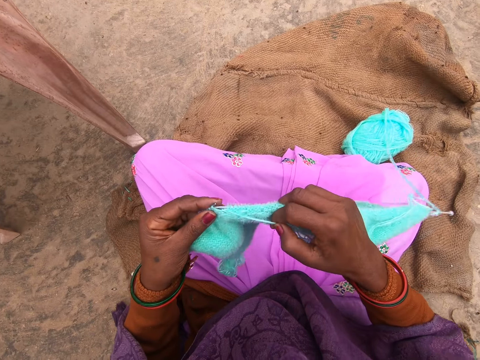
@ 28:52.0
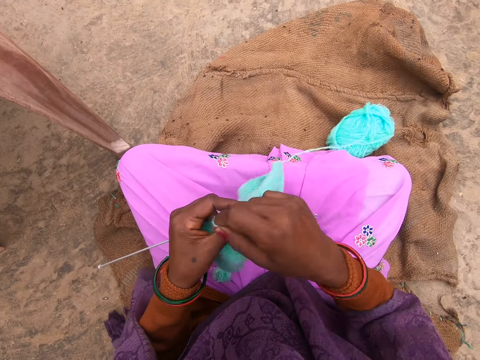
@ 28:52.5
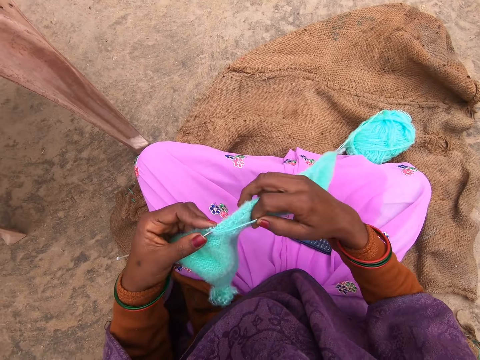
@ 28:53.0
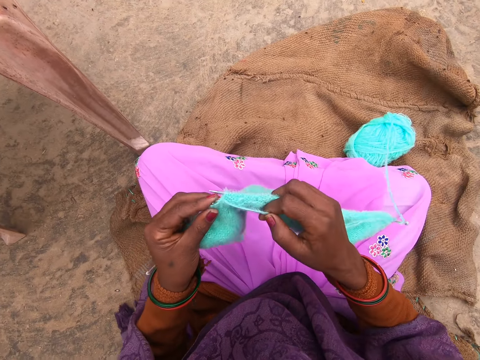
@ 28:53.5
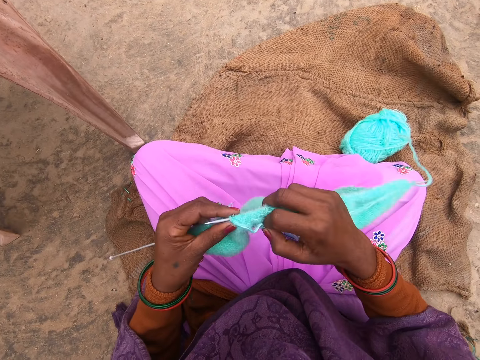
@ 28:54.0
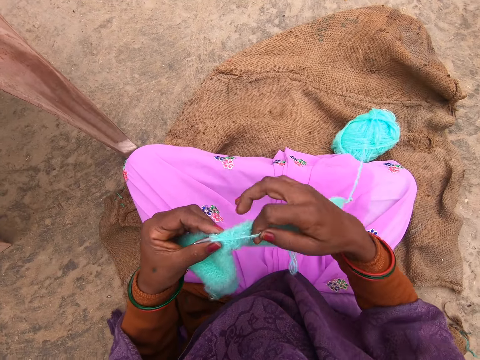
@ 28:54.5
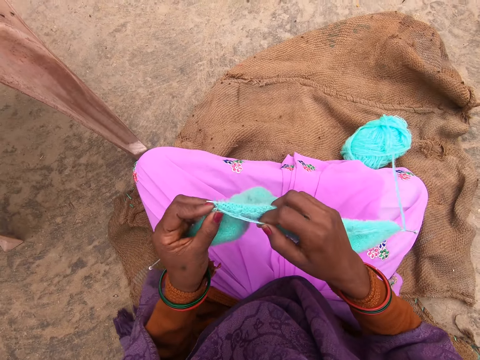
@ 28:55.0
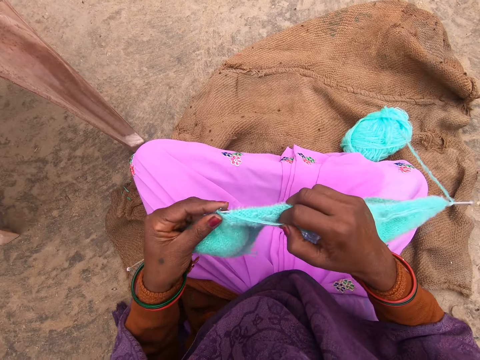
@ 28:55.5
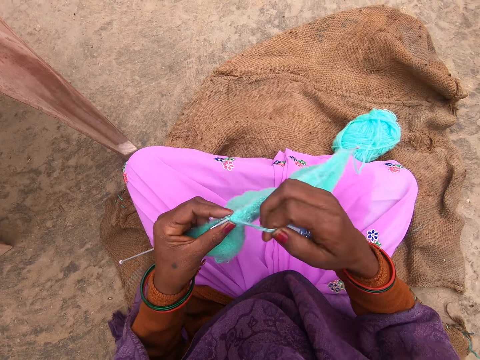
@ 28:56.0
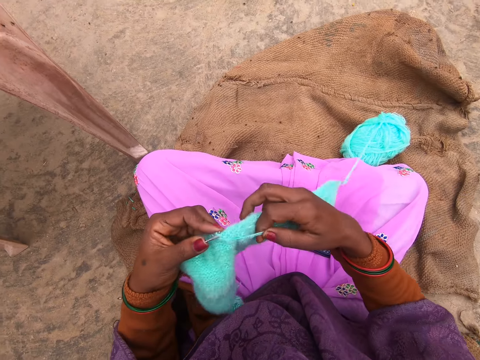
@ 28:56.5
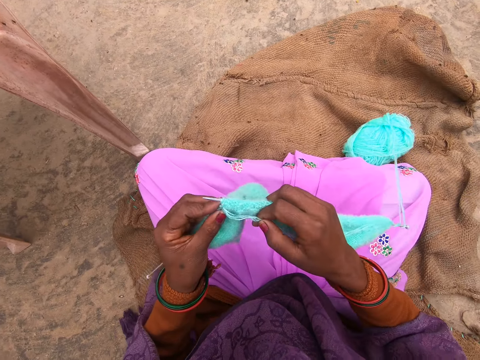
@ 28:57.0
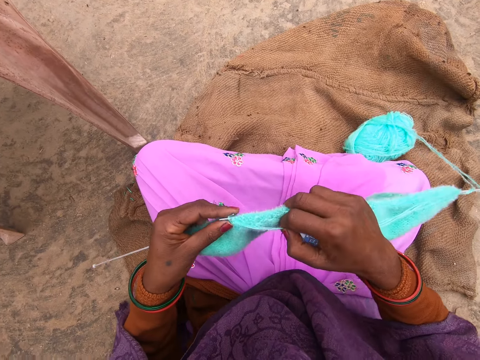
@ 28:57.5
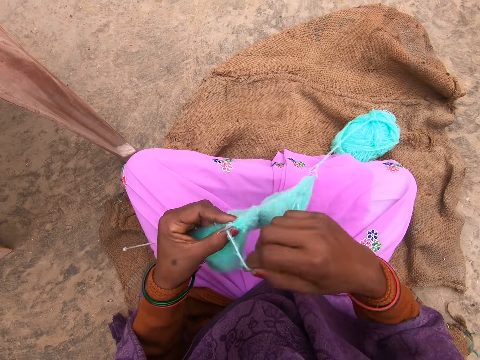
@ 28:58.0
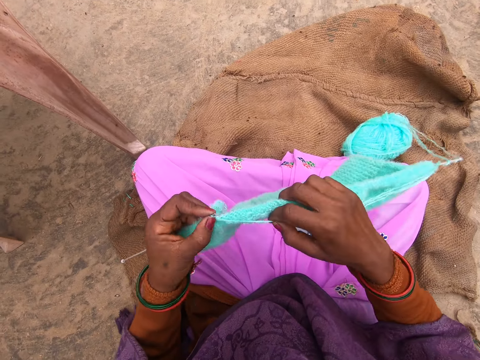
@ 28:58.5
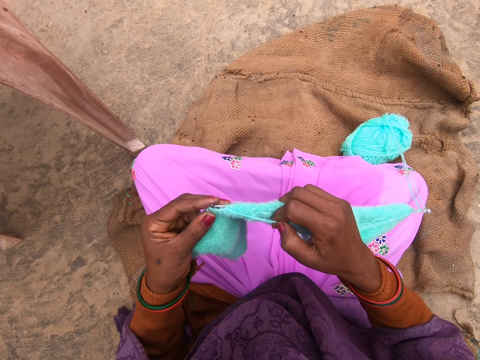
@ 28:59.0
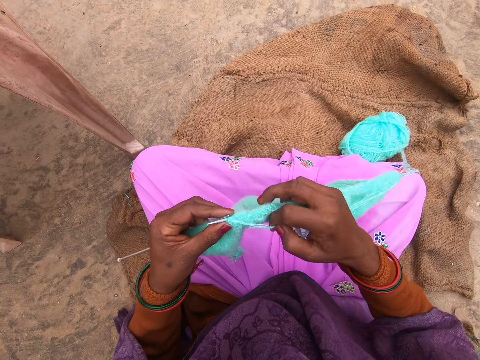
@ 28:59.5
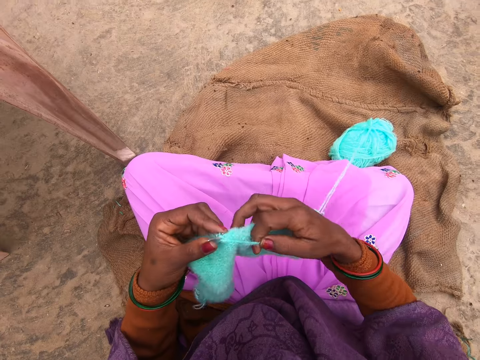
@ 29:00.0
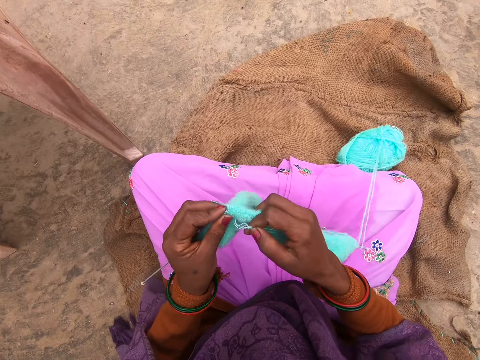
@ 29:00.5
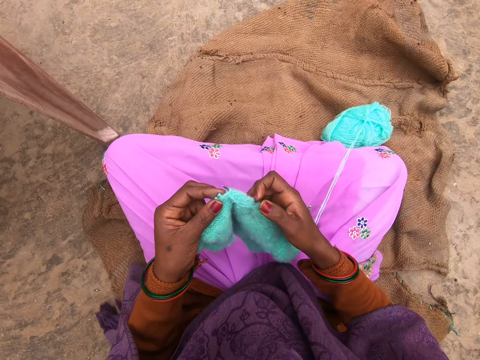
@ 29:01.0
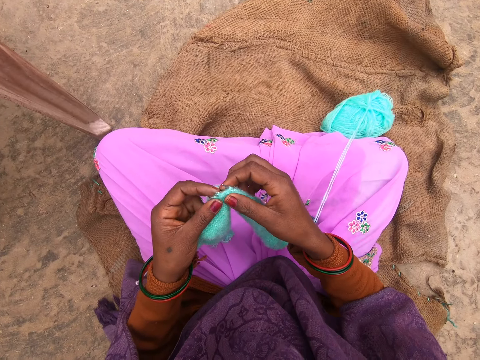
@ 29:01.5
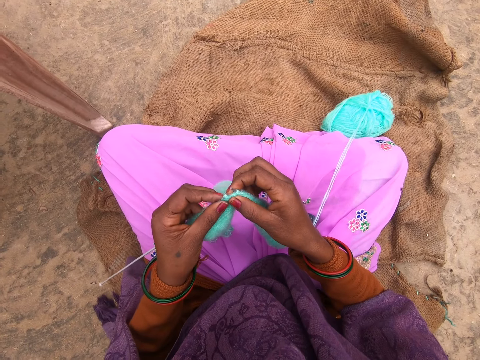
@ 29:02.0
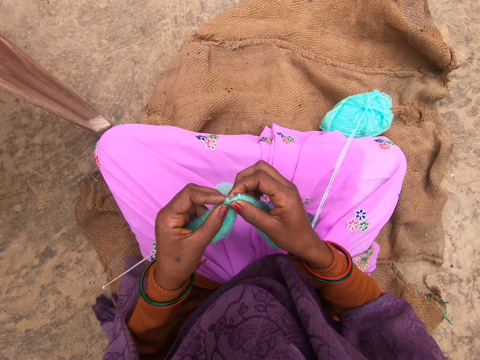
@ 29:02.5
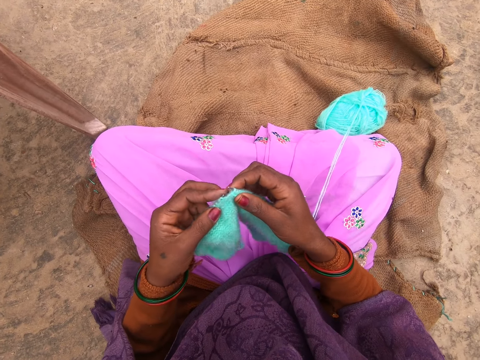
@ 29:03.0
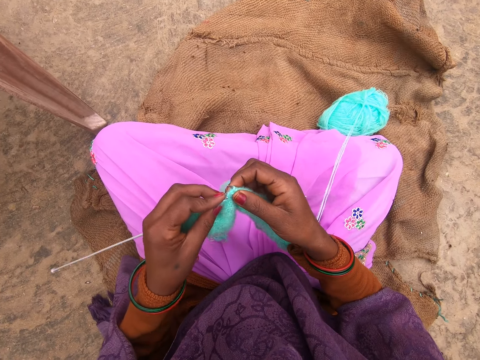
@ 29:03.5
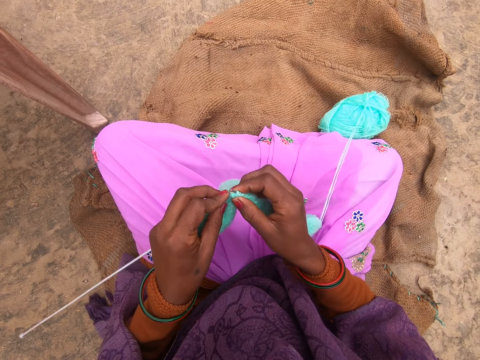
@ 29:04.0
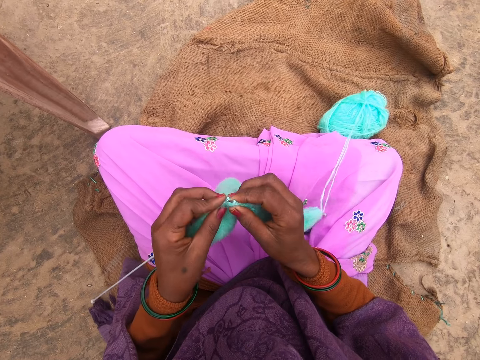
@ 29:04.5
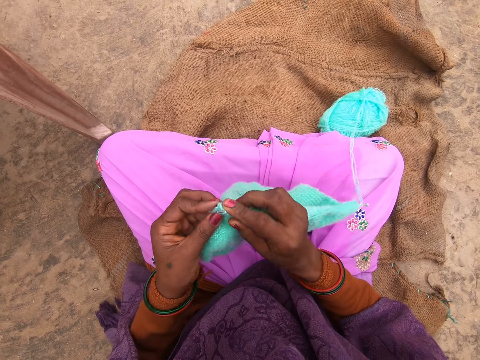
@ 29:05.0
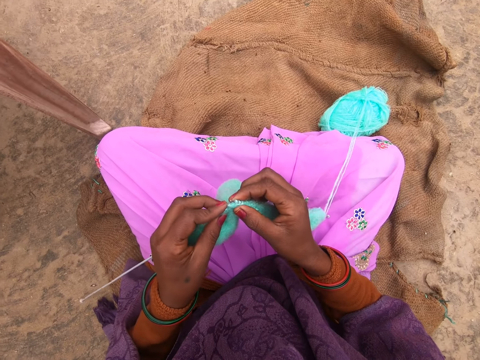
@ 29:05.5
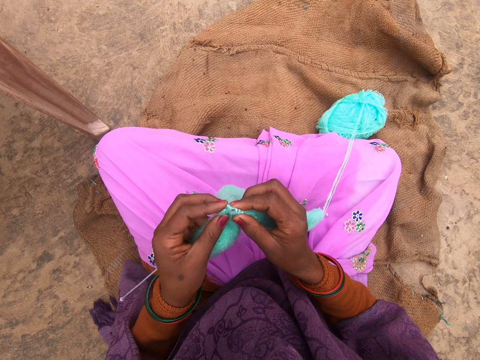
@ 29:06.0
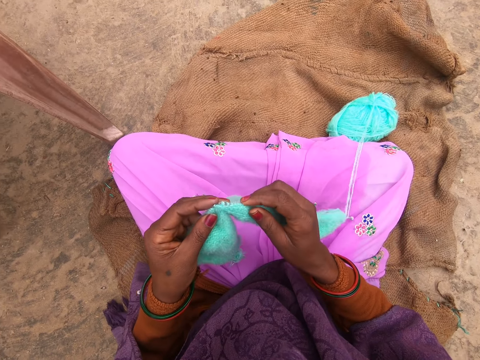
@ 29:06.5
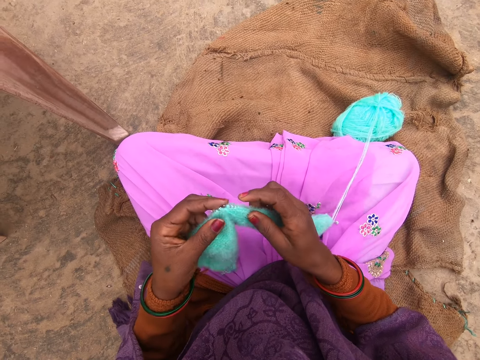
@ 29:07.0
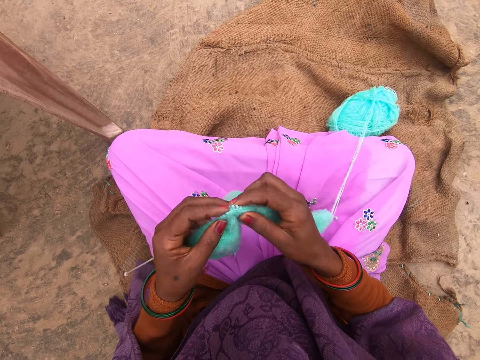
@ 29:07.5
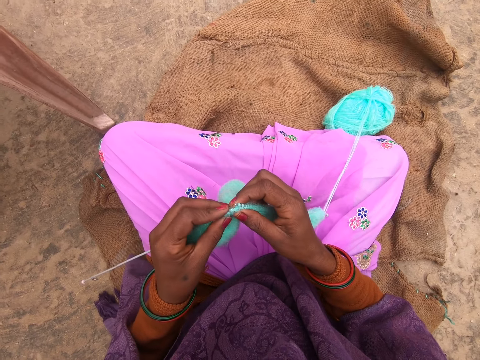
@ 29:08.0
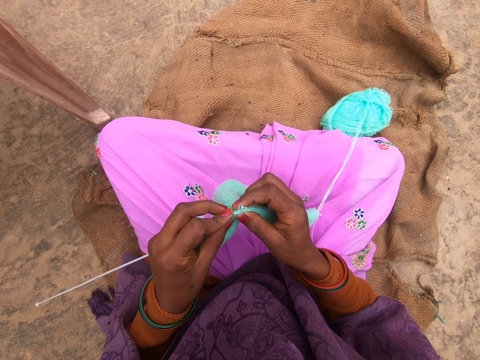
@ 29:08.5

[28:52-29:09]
The camera wearer stares at the crocheted yarn. They adjust the position of the crocheting needles.

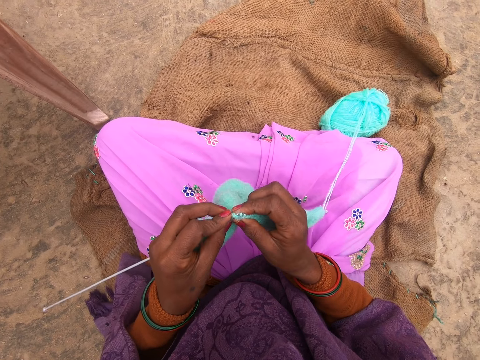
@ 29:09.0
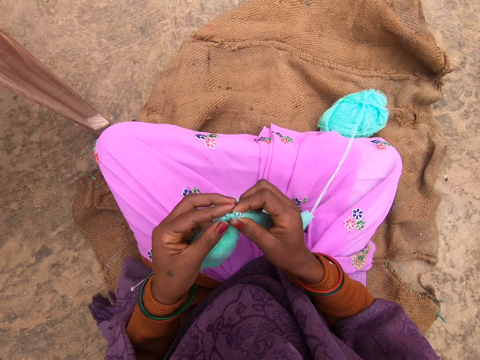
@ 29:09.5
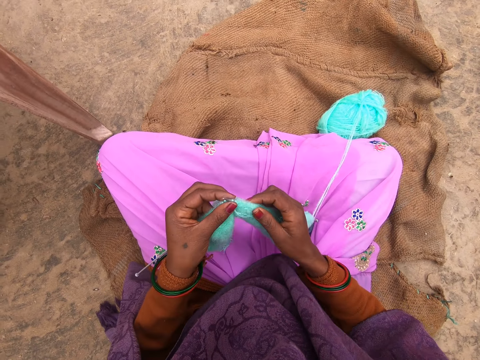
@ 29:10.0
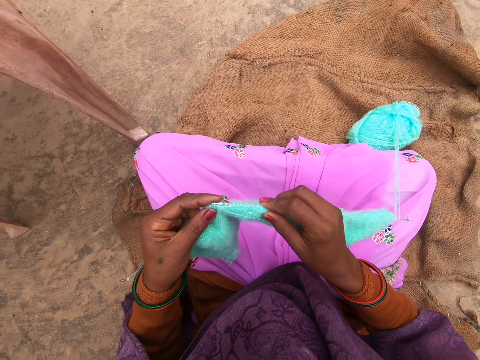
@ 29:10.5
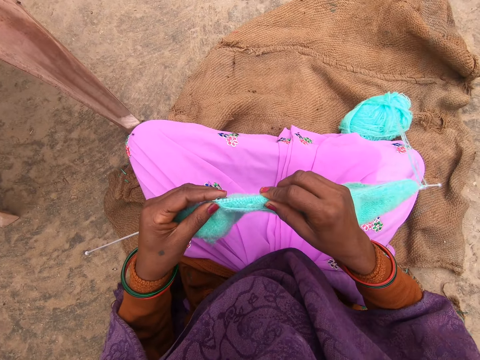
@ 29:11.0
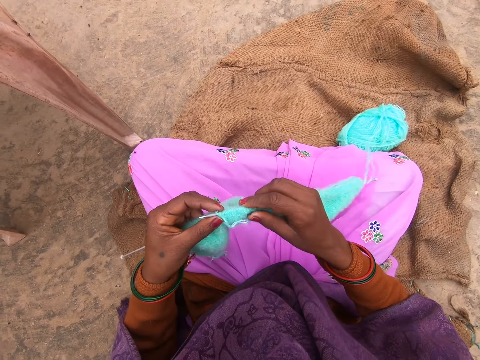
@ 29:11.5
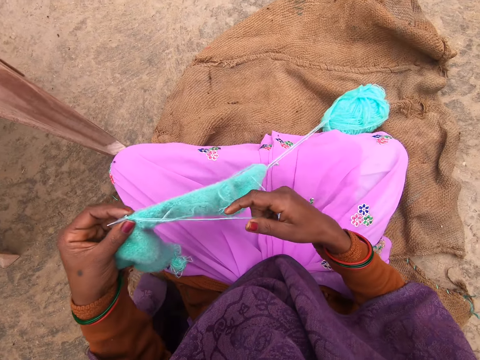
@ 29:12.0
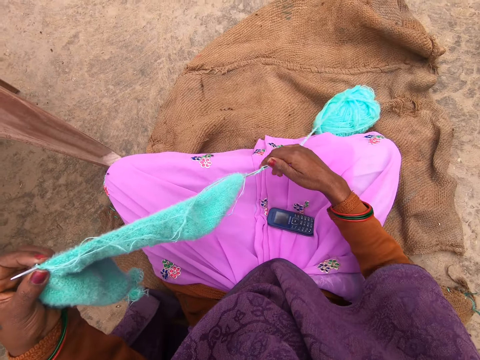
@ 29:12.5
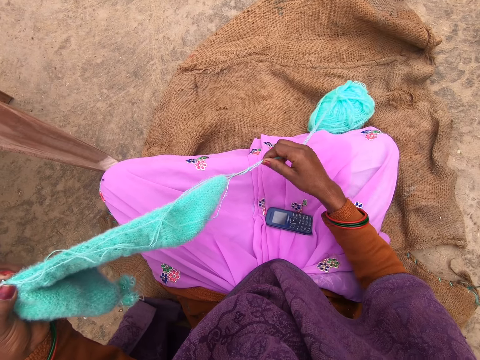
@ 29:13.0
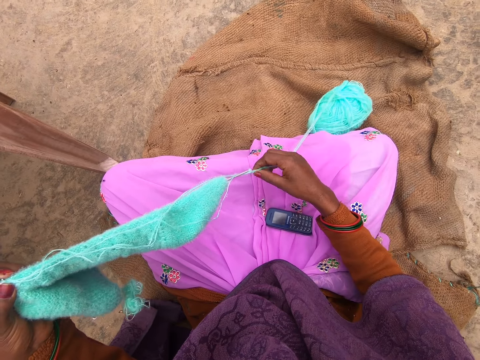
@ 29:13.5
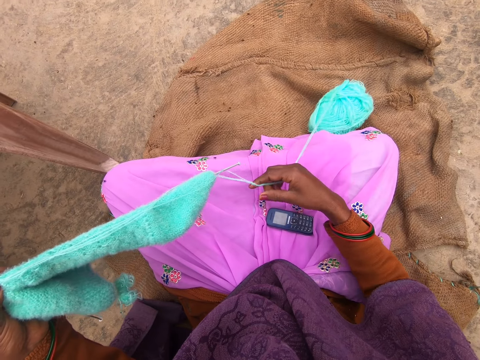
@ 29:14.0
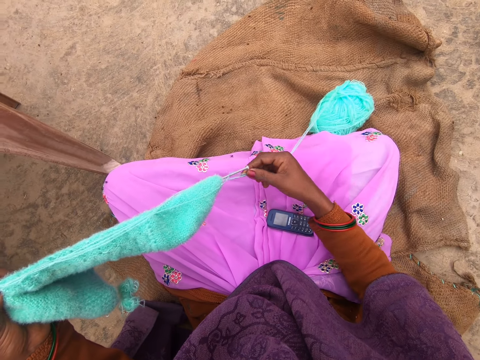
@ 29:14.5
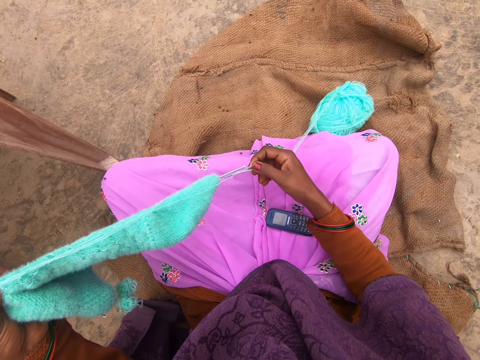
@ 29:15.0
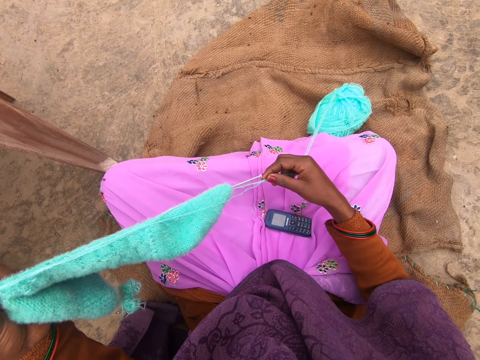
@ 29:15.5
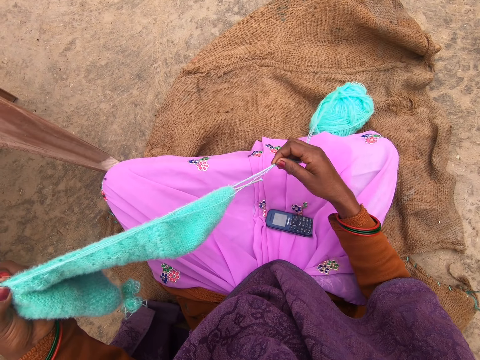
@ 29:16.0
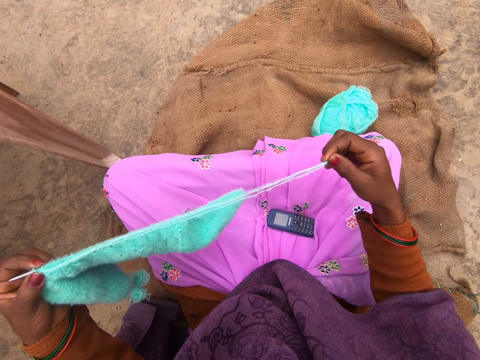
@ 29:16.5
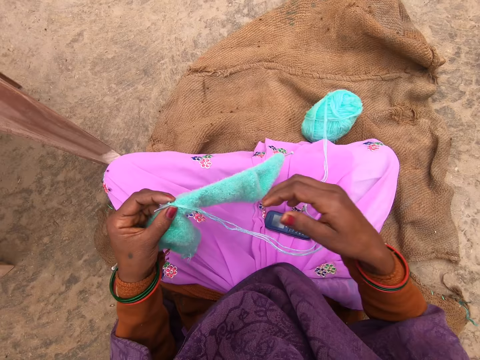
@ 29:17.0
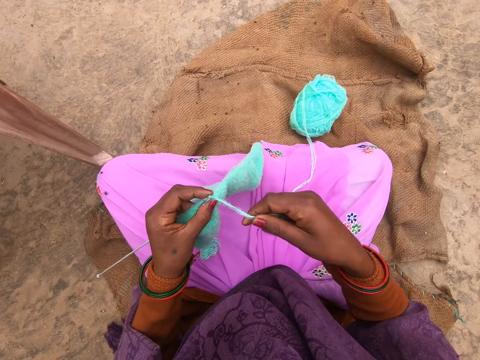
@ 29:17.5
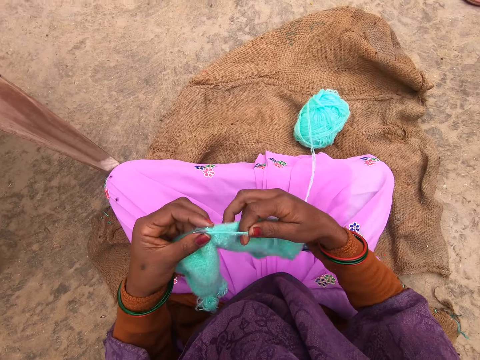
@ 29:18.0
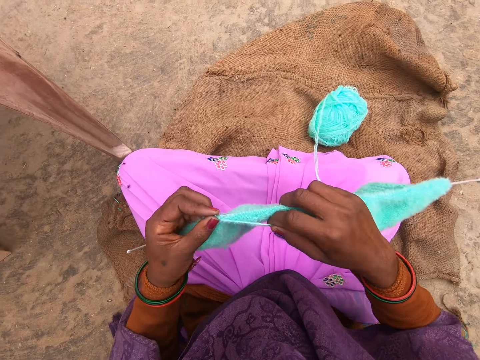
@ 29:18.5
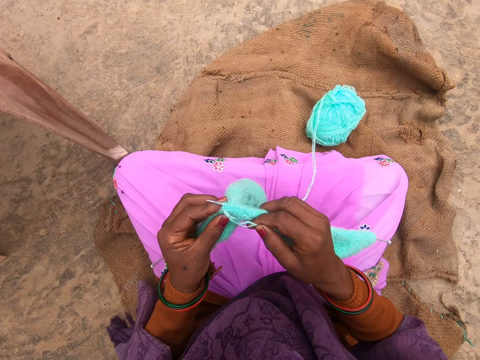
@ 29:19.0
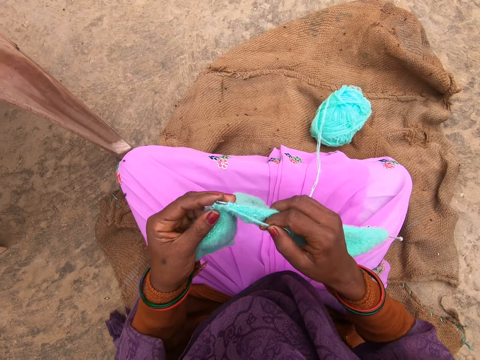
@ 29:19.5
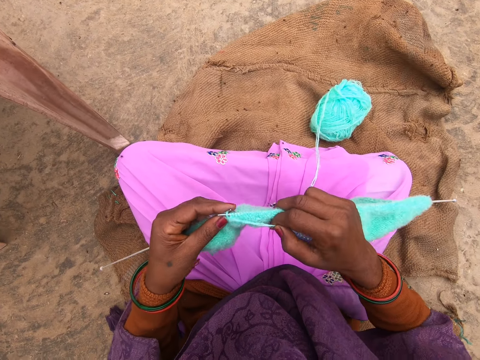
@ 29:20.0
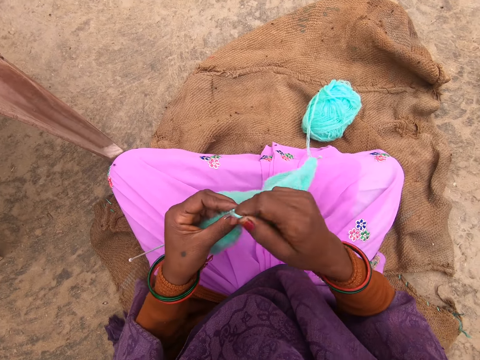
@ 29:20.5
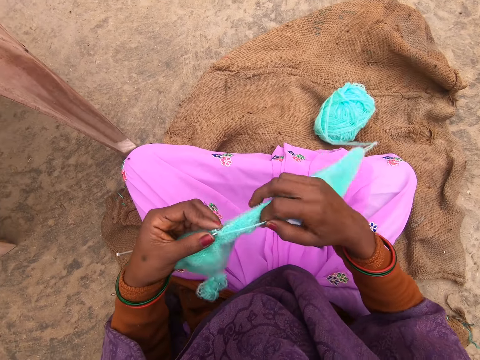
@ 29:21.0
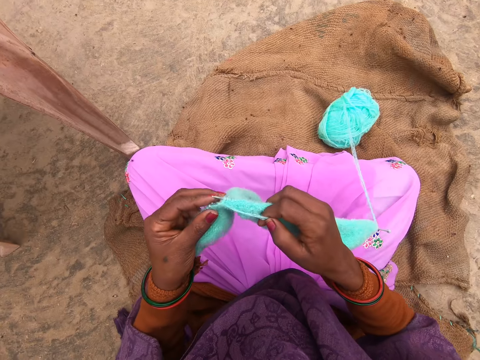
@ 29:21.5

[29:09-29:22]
The camera wearer crochets the yarn with the crocheting needle. She pulls on the yarn with her hand and lowers her hand. She unrolls the yarn on the crocheting needles. She pulls out more thread with her right hand. She moves her hand forward. She crochets the yarn with the crocheting needle.
